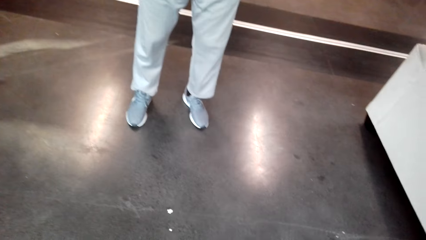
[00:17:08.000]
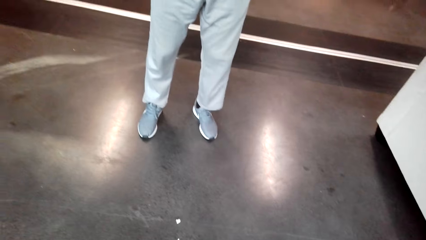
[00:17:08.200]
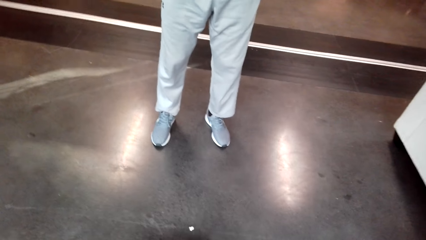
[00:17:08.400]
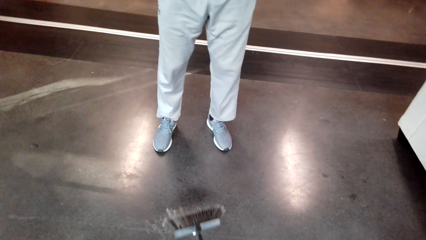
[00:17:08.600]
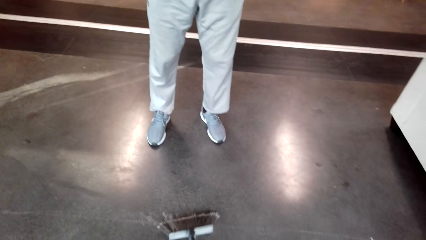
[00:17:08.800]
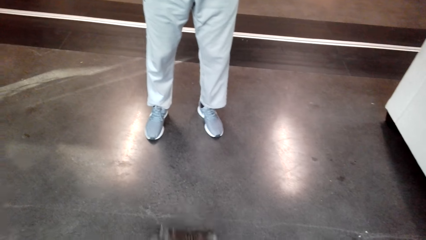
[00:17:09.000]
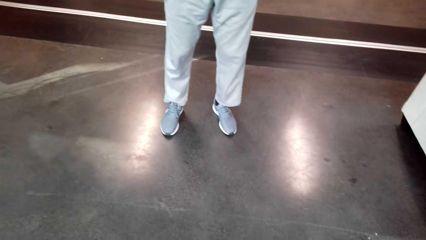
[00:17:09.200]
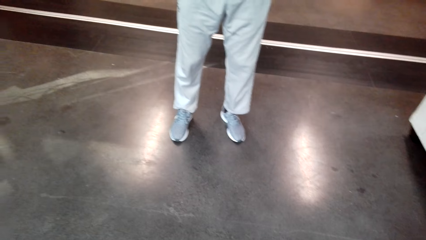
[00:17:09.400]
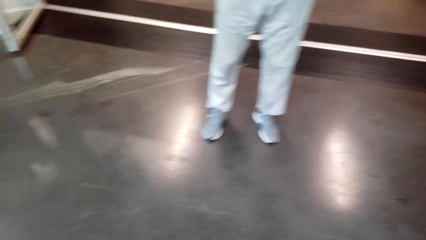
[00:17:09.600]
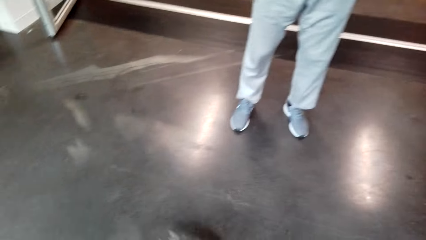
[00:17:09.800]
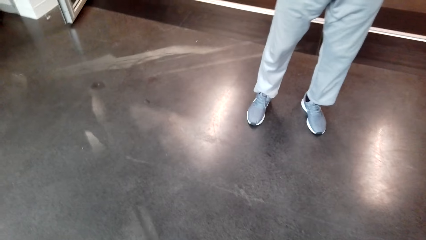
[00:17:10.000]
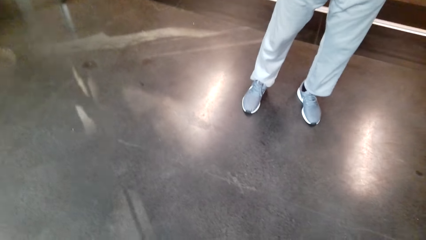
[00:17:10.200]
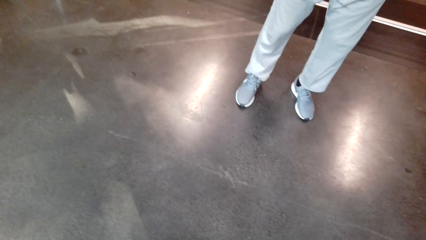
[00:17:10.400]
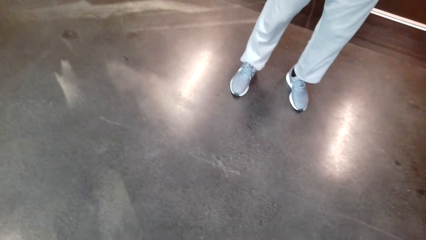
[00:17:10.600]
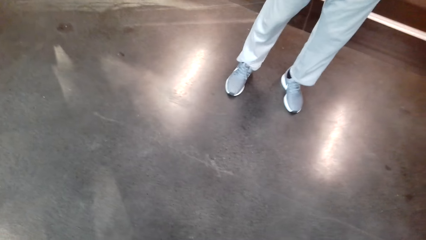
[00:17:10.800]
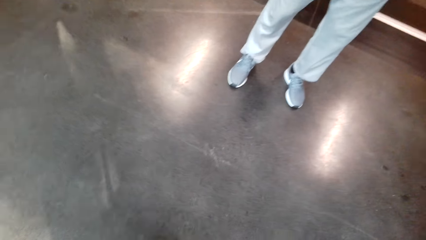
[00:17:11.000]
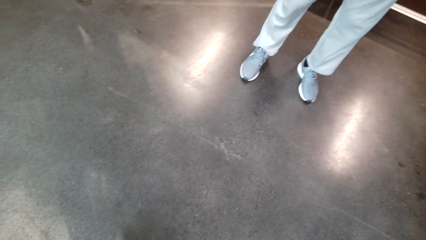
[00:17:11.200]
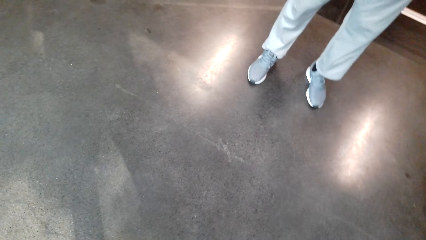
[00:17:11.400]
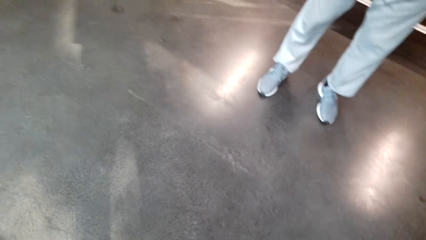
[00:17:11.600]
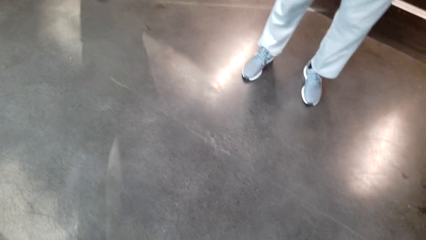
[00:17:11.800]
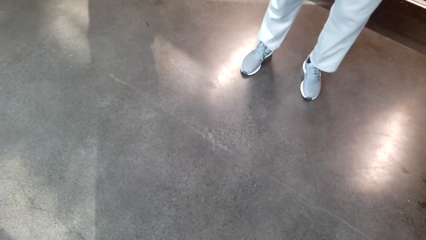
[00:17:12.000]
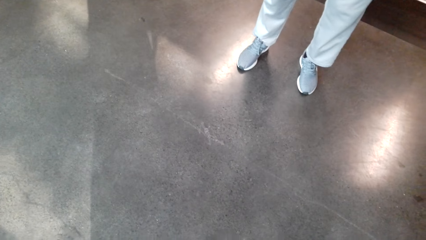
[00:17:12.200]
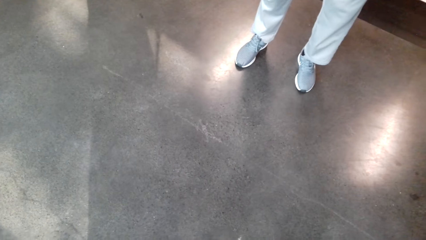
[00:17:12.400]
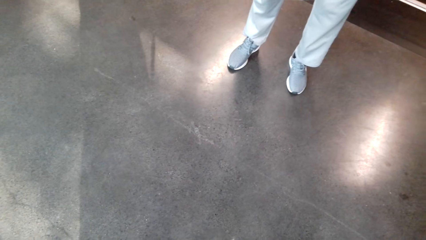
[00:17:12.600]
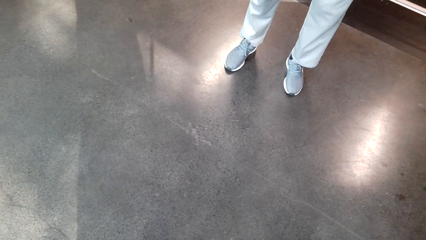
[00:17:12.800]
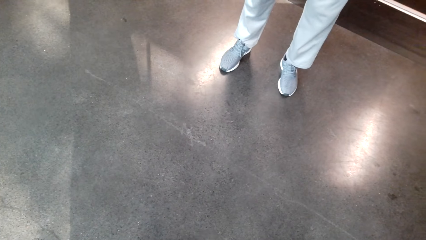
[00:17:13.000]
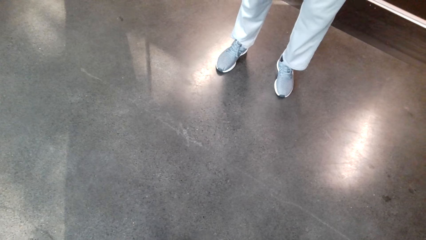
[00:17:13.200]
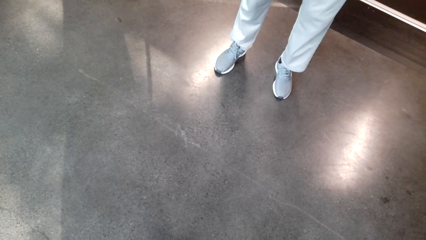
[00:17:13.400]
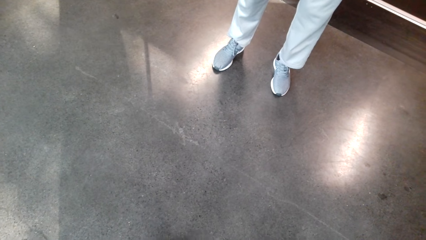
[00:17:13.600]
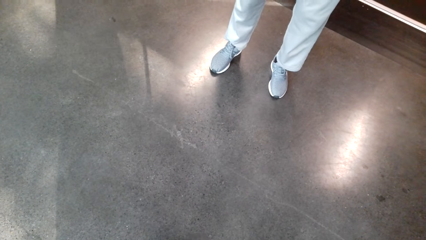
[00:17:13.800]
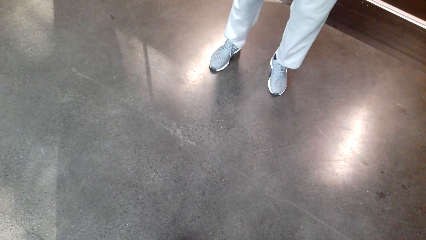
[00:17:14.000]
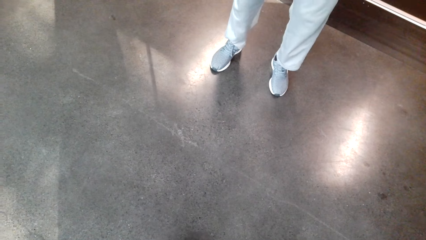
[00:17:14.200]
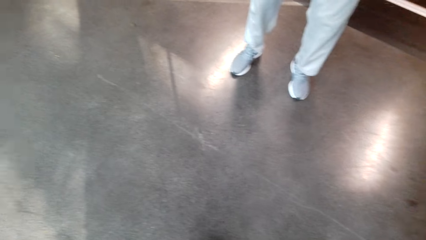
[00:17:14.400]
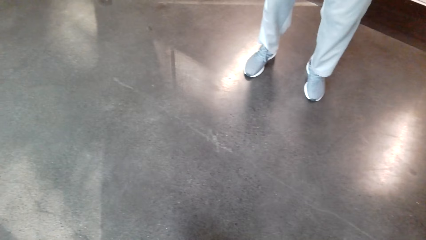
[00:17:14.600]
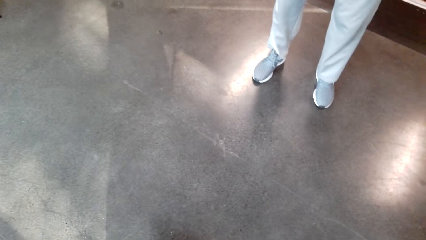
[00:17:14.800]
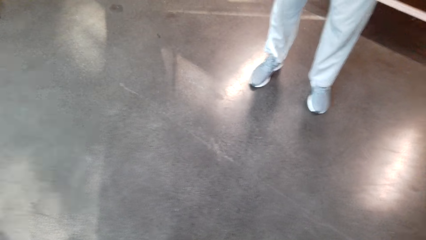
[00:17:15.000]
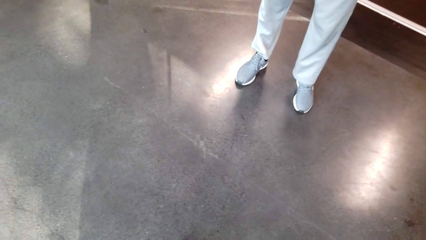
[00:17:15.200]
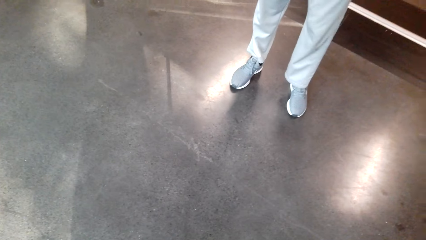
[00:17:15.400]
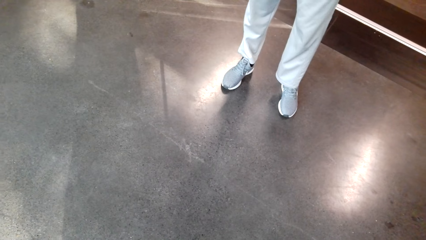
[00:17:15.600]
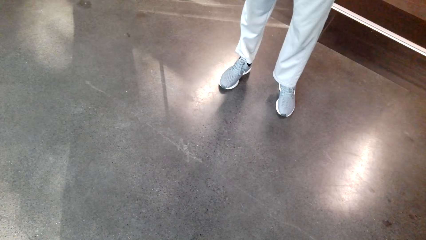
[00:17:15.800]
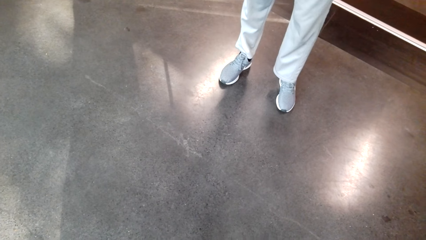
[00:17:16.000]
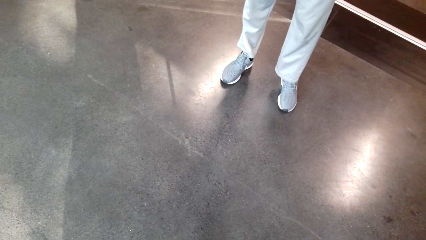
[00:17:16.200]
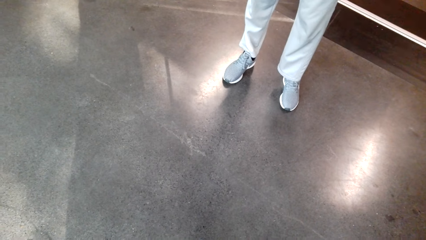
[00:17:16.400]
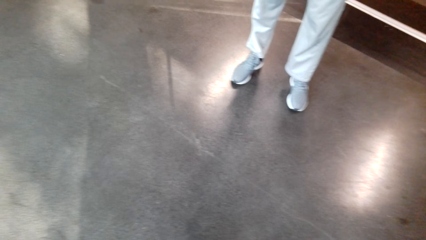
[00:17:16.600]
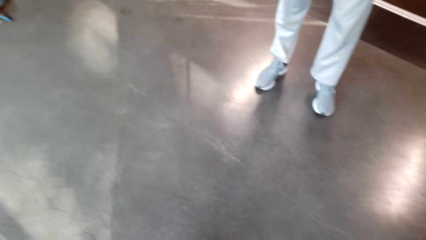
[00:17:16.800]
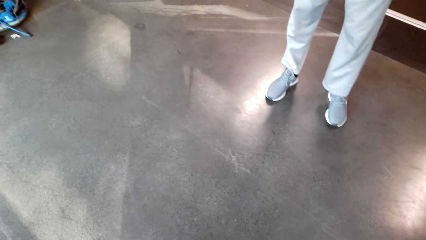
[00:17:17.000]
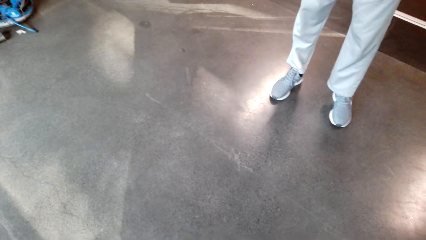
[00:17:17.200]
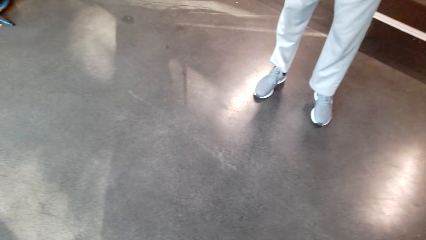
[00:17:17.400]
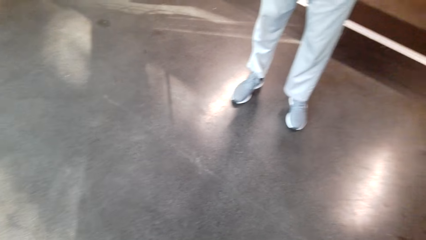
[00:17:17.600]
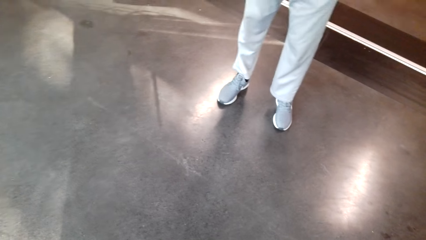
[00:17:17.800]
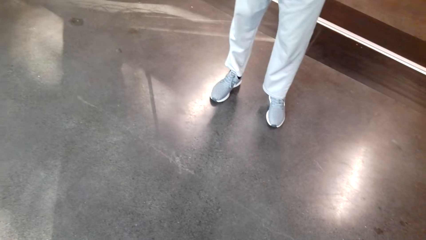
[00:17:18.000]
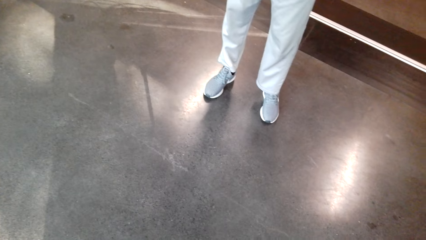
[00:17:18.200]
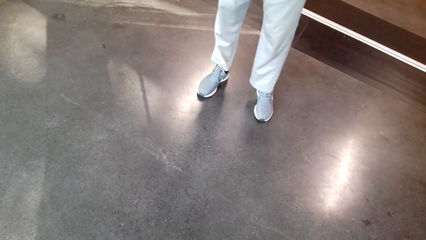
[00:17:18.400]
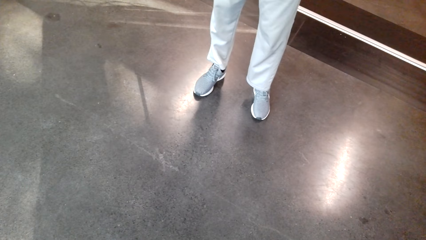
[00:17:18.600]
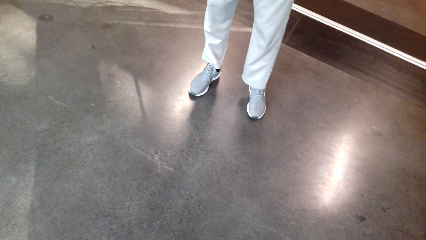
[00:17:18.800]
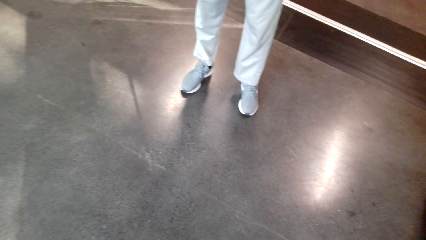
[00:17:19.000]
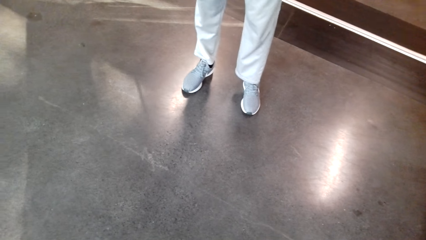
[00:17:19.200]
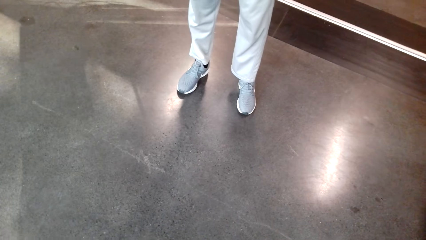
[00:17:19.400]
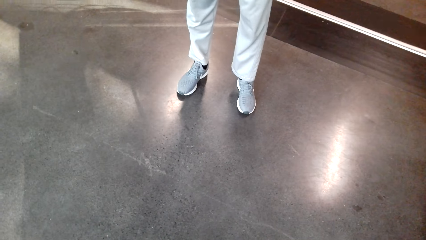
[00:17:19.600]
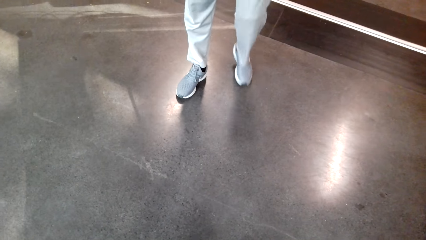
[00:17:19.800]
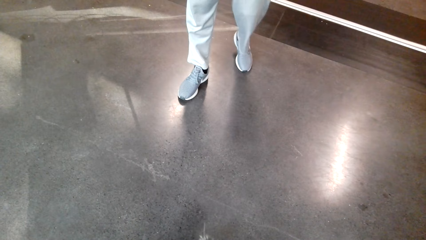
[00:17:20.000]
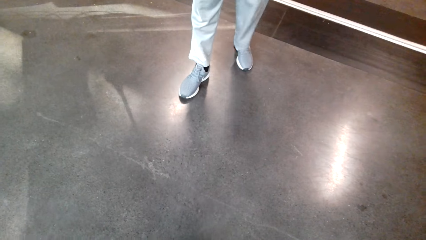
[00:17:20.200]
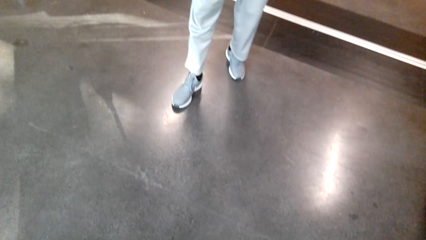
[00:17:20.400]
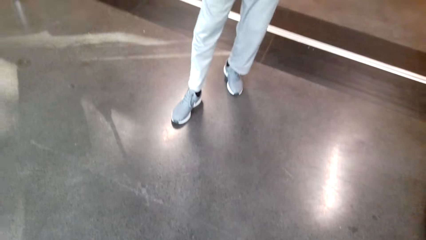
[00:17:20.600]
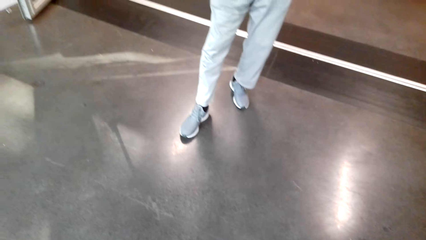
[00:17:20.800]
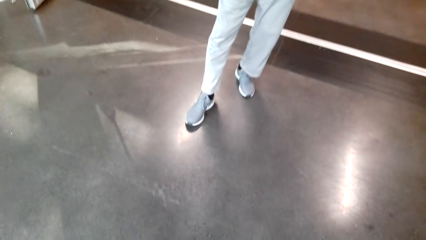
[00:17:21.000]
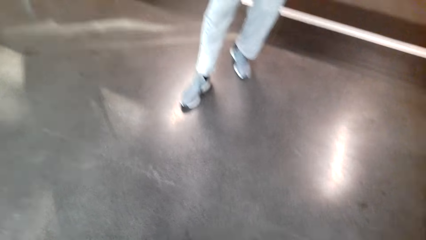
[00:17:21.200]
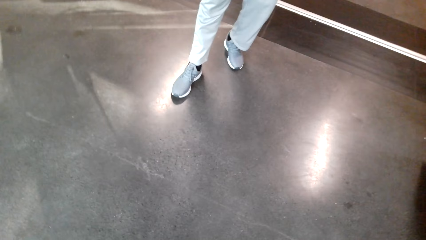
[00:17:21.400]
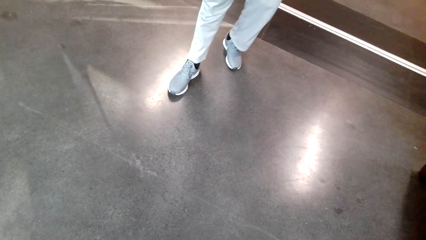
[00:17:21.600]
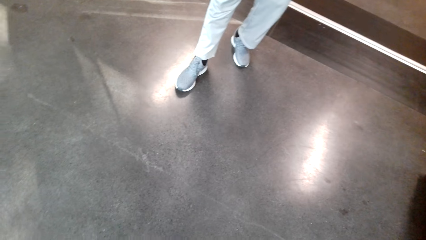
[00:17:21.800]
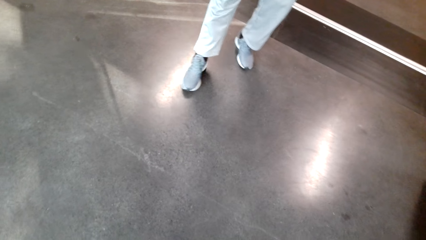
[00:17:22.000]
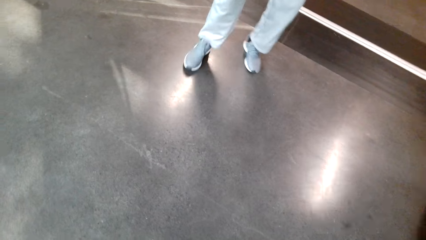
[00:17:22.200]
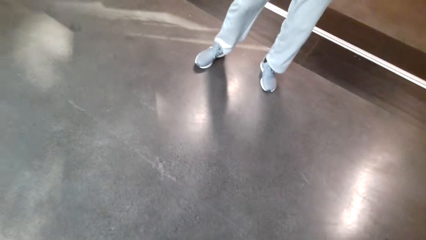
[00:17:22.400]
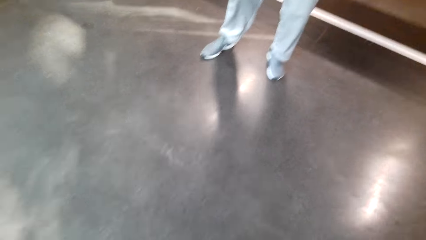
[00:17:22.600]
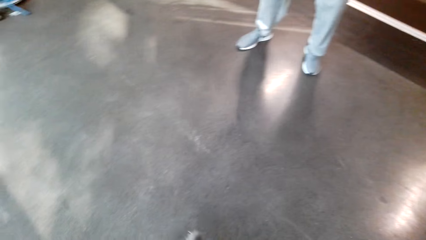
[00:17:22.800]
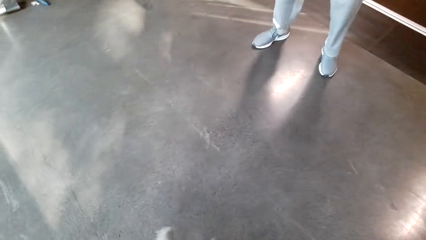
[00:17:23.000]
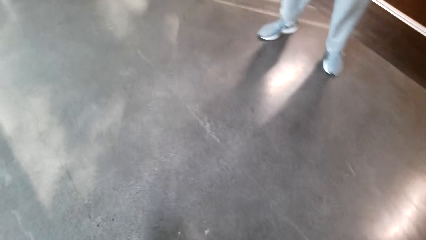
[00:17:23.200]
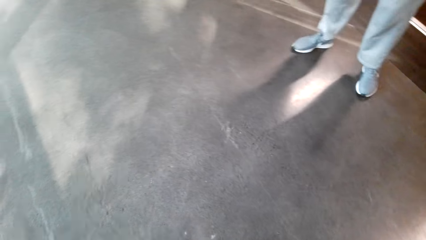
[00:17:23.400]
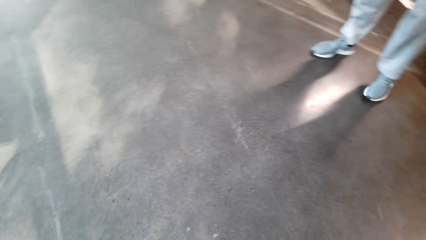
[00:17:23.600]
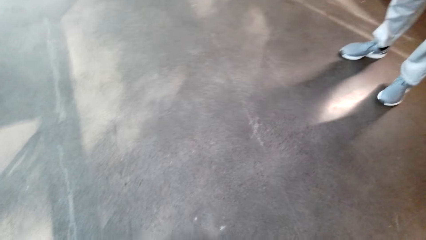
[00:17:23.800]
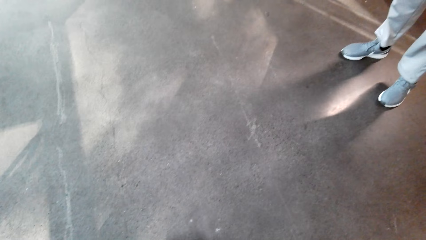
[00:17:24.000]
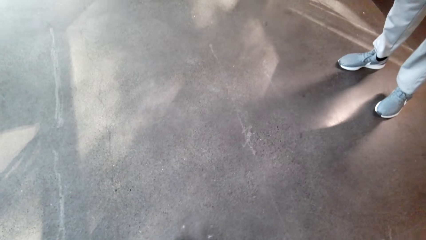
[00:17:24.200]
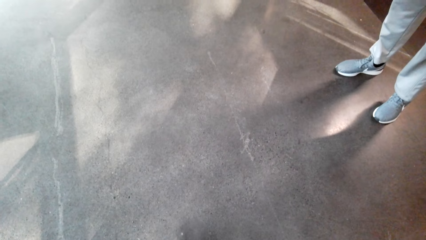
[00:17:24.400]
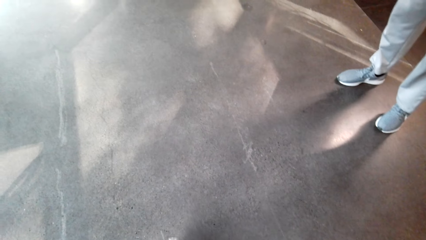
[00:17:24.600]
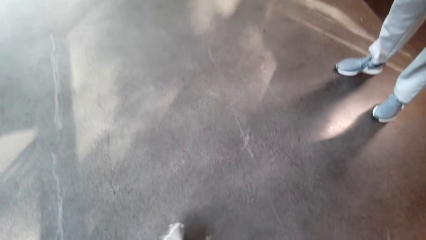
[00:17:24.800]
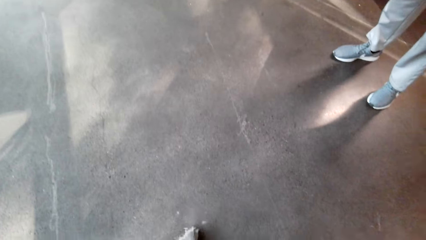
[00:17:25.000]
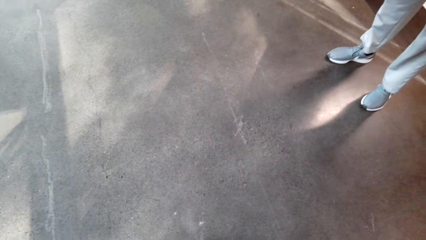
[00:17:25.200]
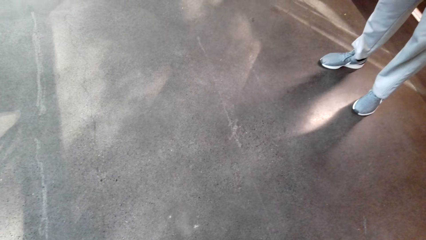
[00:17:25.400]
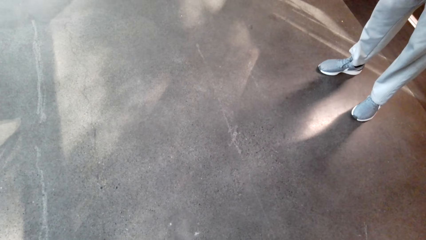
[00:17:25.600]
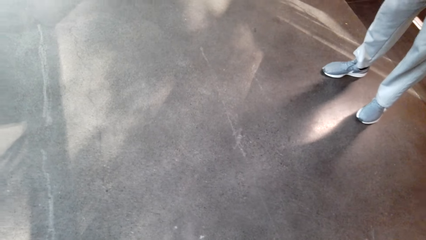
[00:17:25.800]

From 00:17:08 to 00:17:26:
A man walks around.
